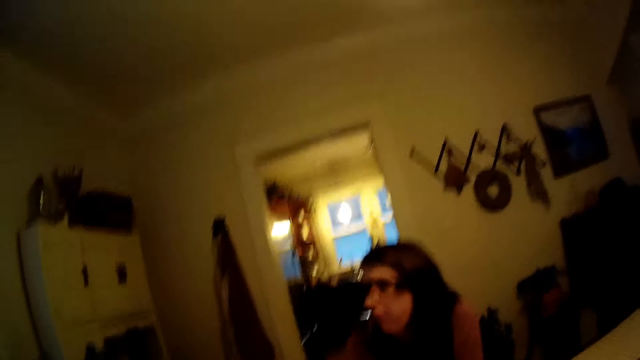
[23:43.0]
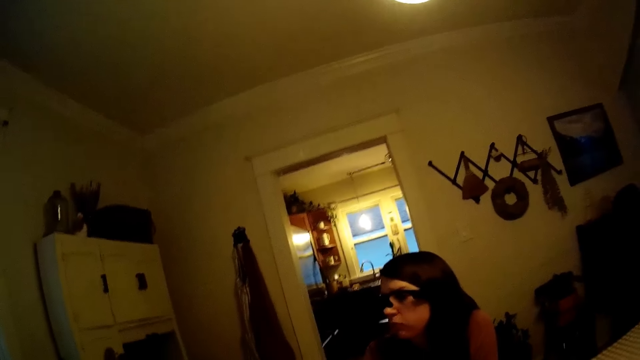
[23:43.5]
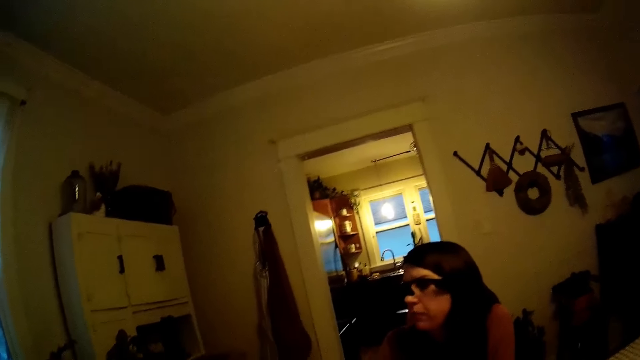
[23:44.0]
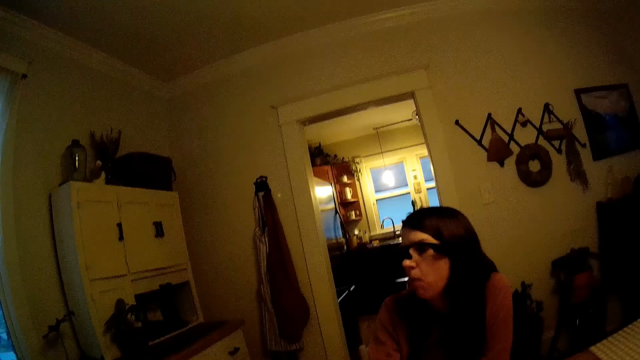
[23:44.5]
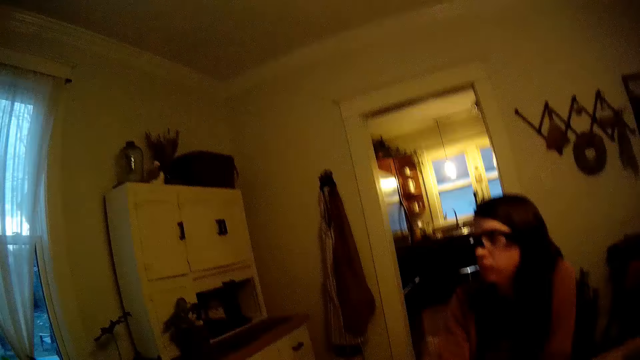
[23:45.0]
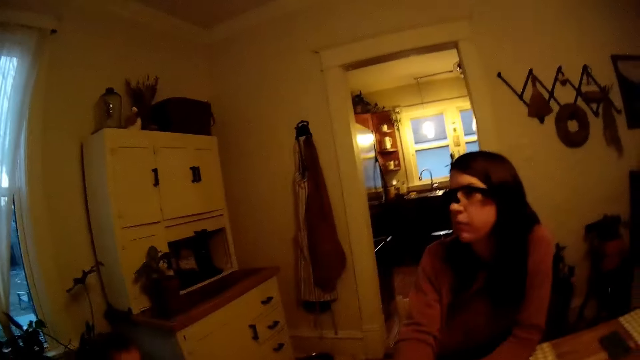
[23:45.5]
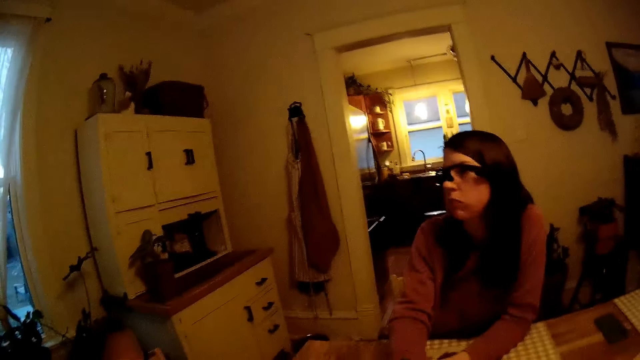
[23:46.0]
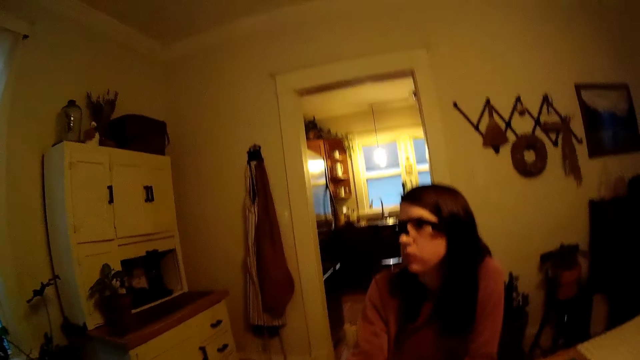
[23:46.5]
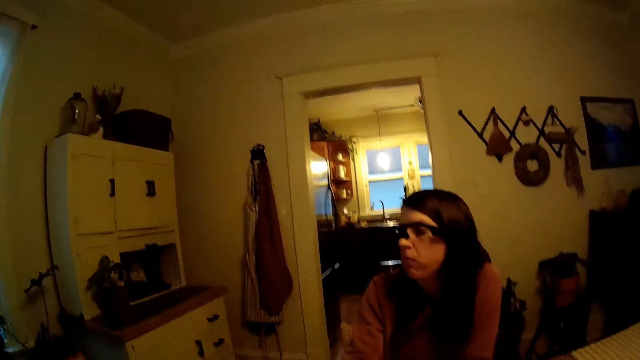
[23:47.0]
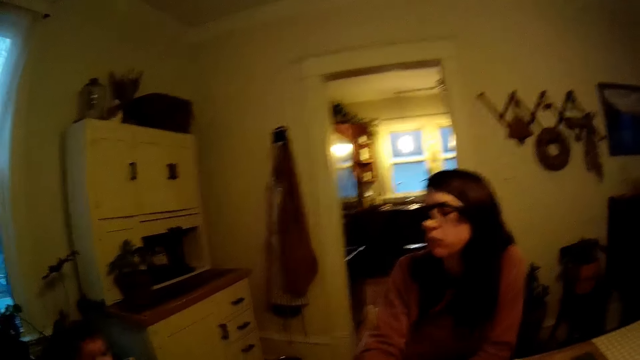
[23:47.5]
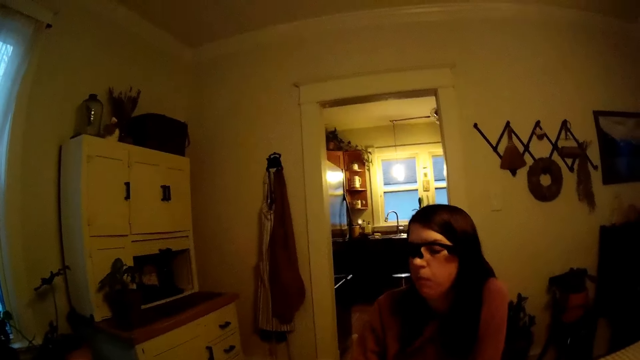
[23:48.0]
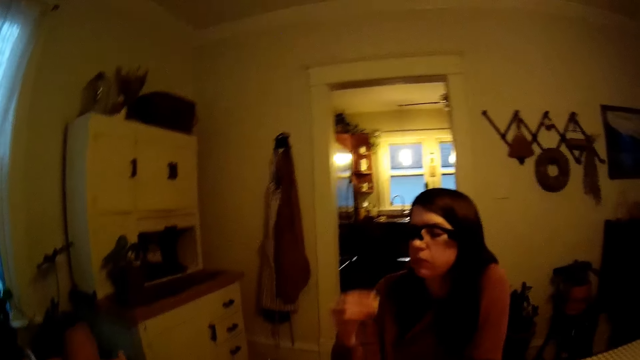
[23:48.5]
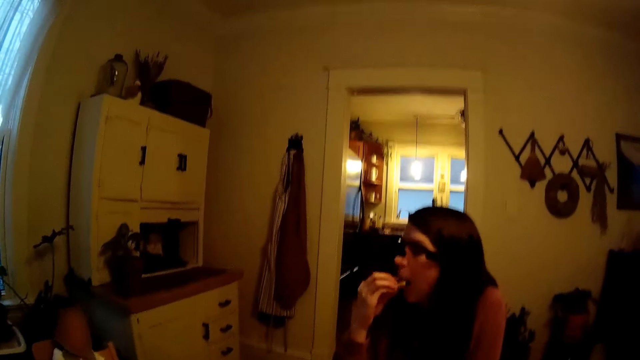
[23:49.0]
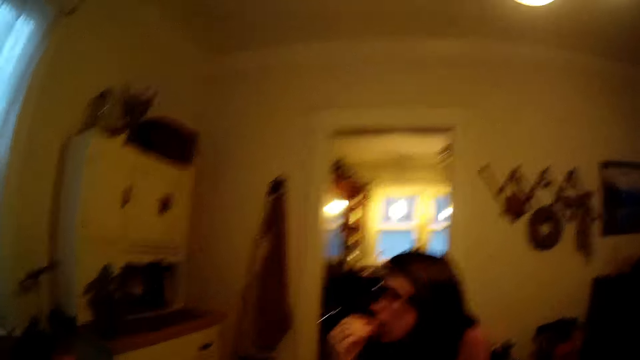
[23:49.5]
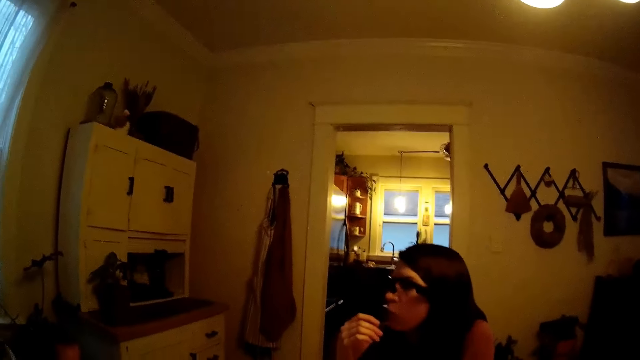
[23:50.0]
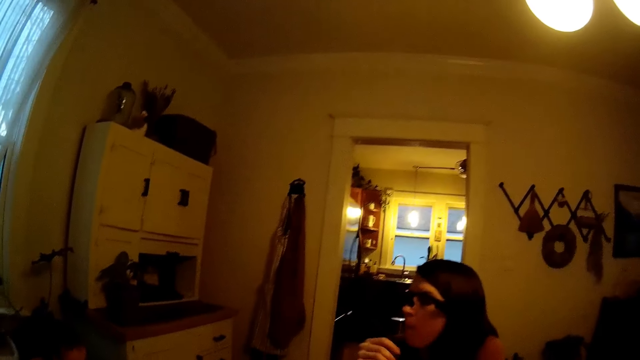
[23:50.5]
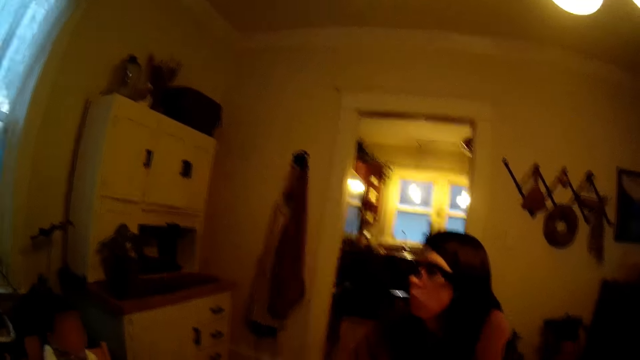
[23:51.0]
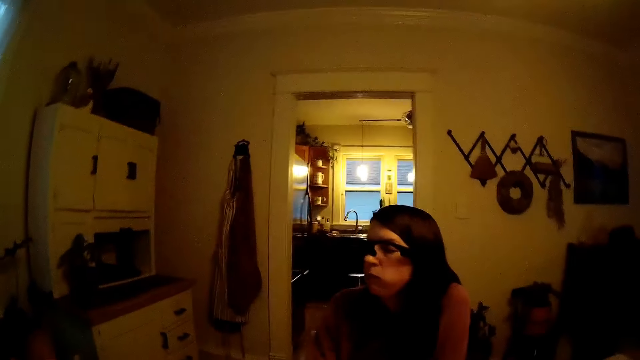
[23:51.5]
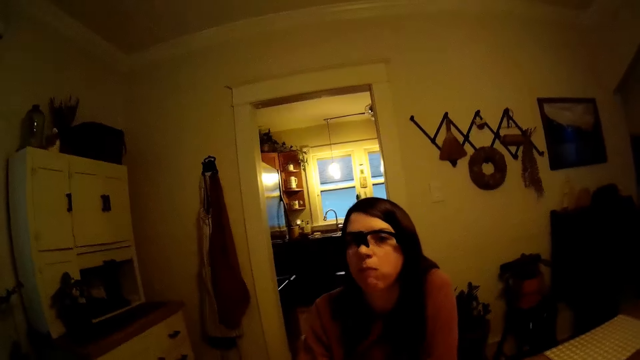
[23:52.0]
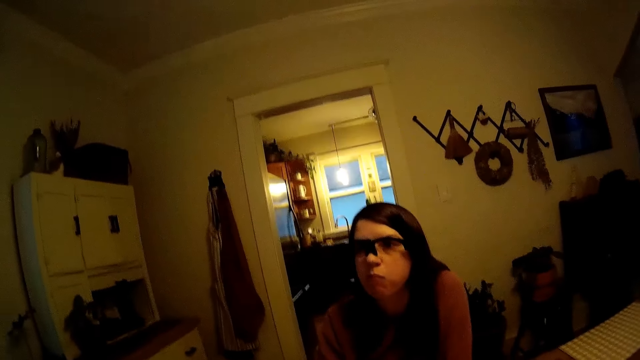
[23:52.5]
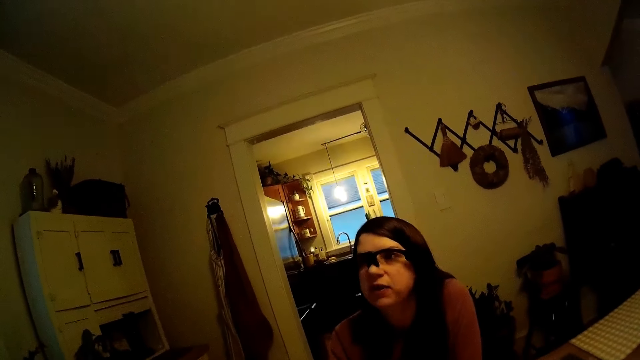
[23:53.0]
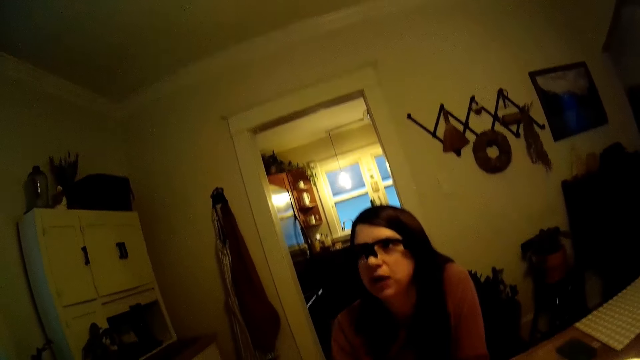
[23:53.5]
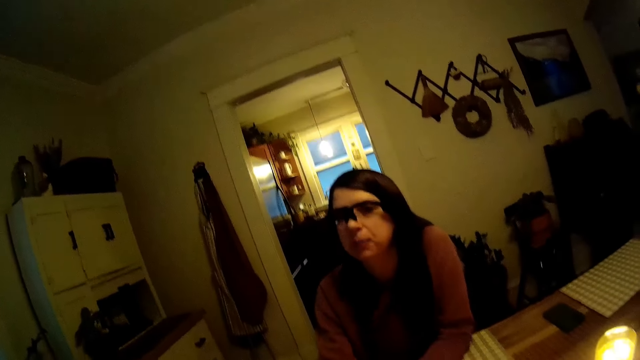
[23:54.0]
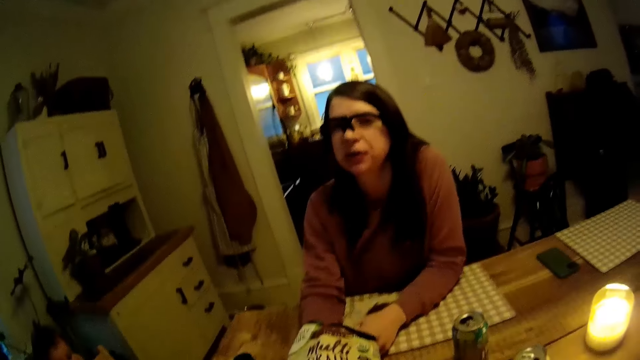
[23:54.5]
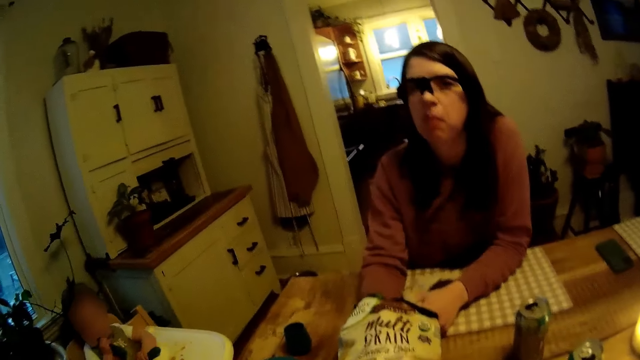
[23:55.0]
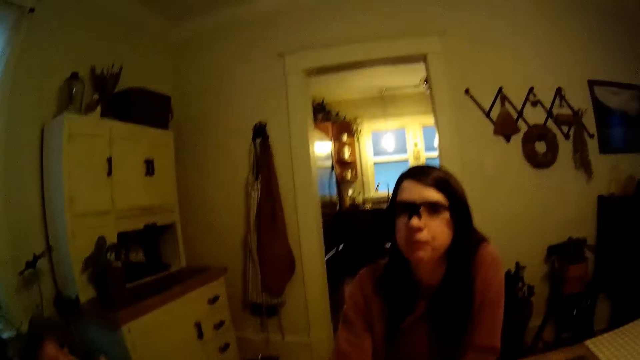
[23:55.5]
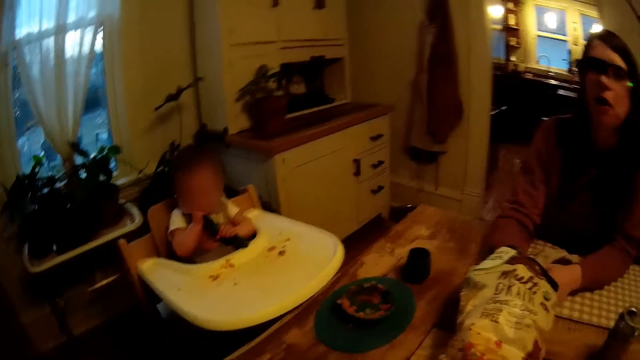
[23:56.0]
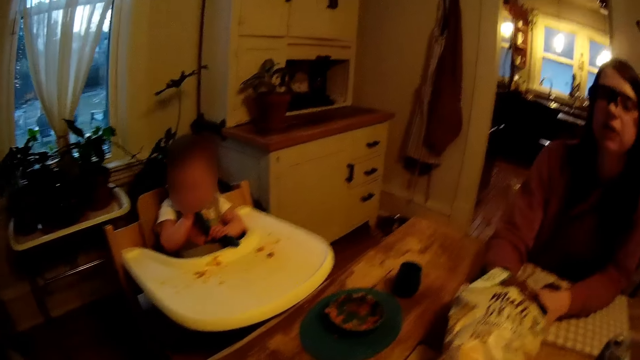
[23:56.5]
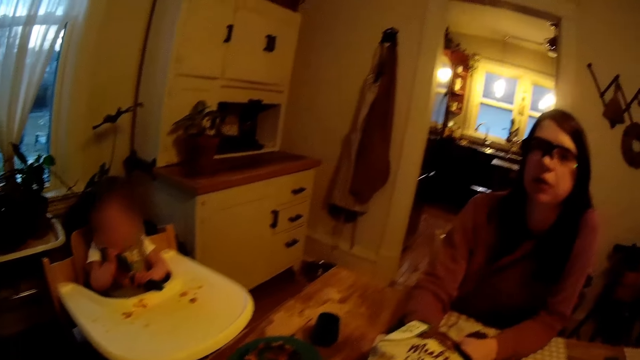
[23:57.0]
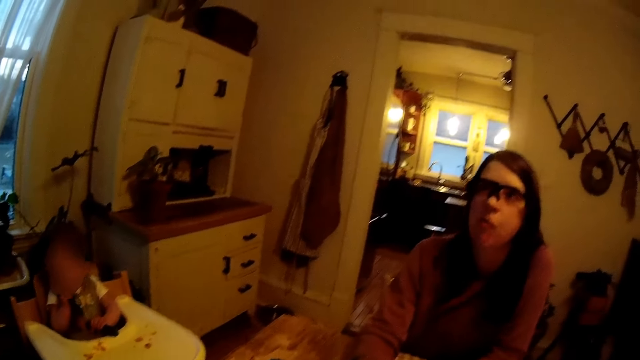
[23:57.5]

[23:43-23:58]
The woman eats a chip in her right hand. A person talks to the camera wearer. A baby plays with spoons with both hands.

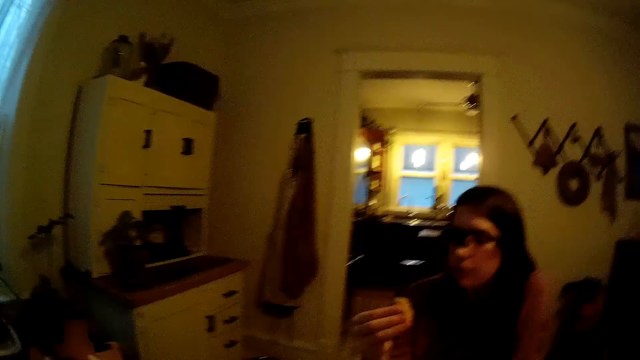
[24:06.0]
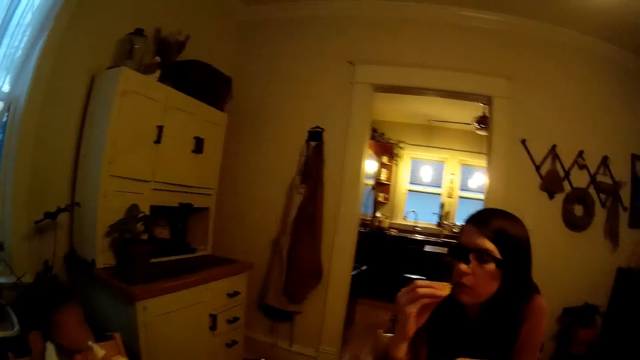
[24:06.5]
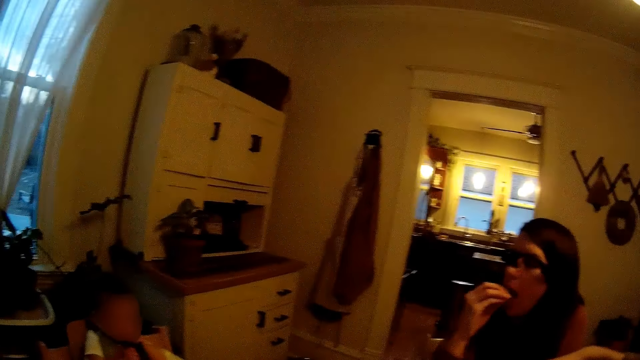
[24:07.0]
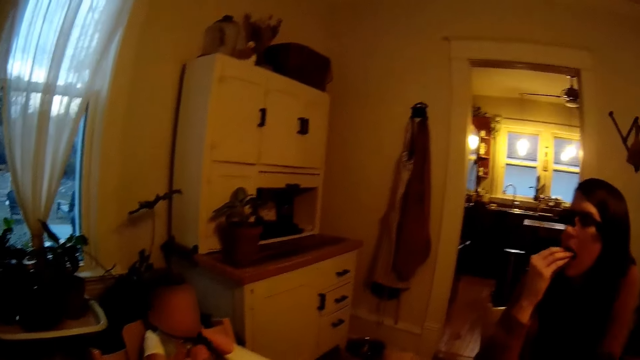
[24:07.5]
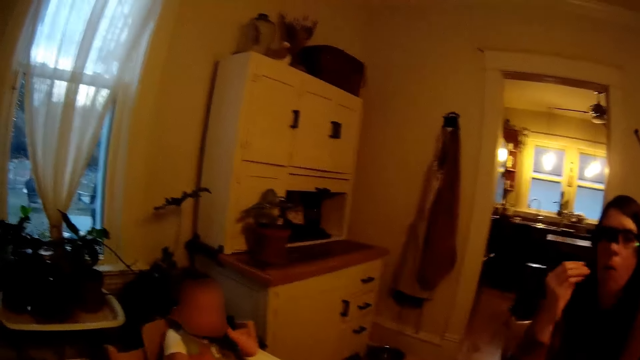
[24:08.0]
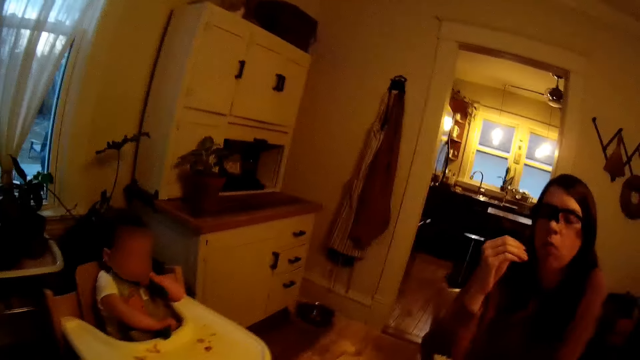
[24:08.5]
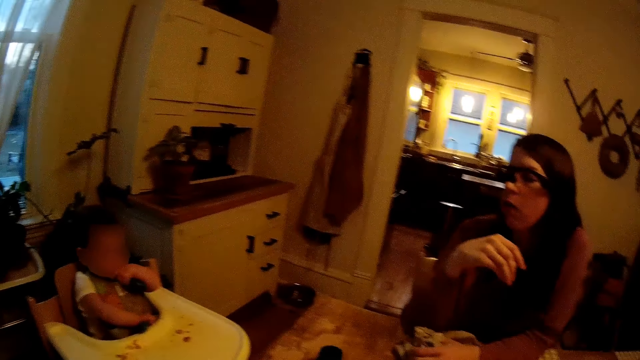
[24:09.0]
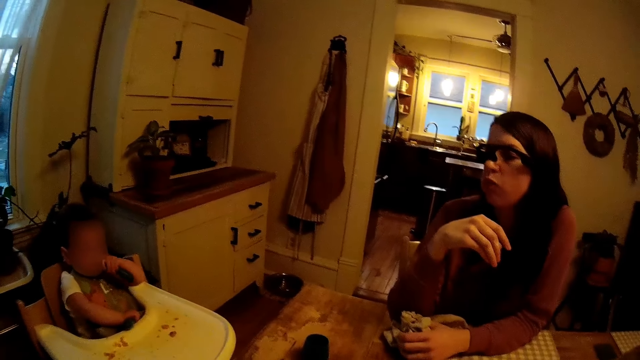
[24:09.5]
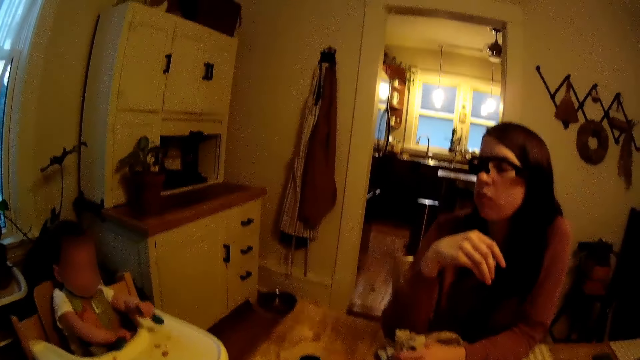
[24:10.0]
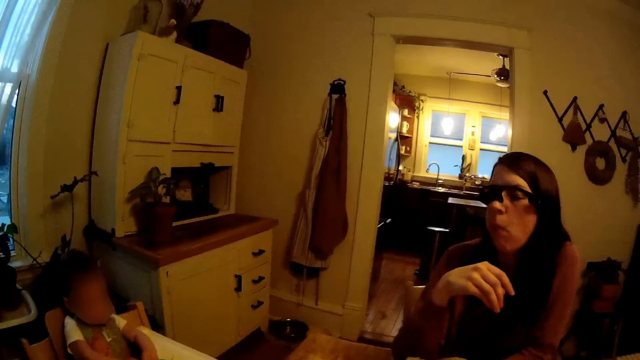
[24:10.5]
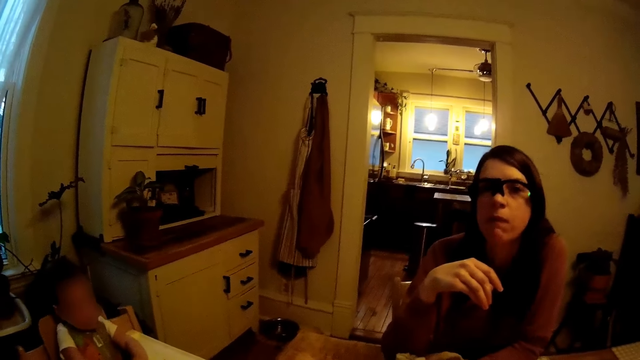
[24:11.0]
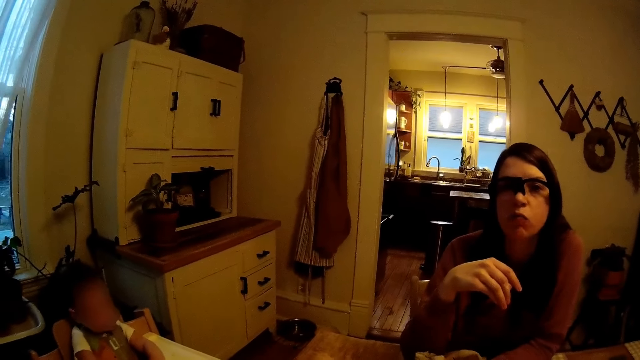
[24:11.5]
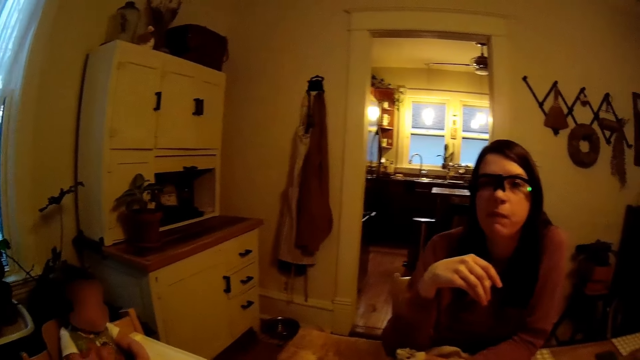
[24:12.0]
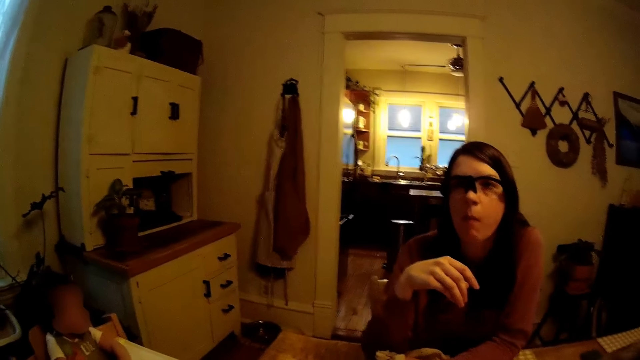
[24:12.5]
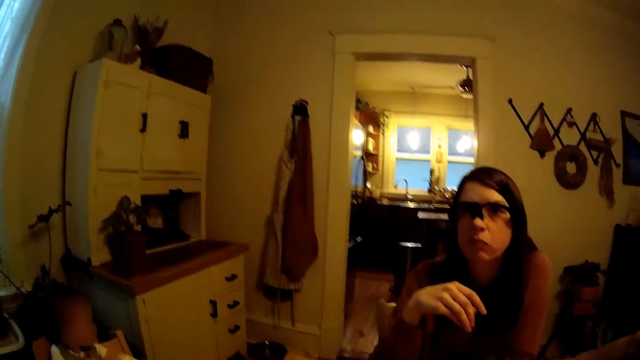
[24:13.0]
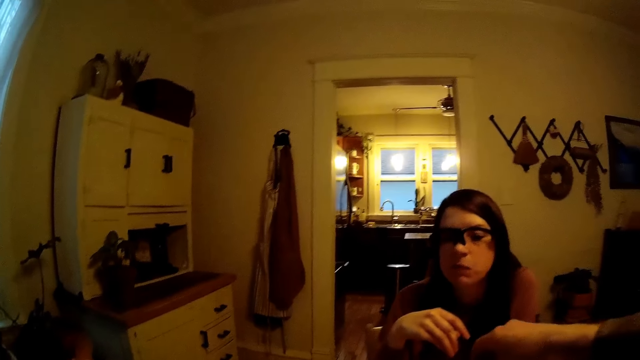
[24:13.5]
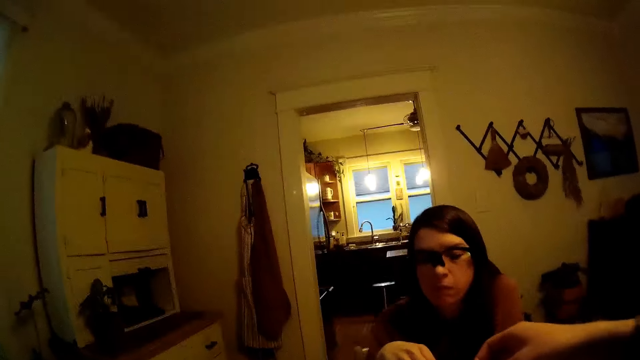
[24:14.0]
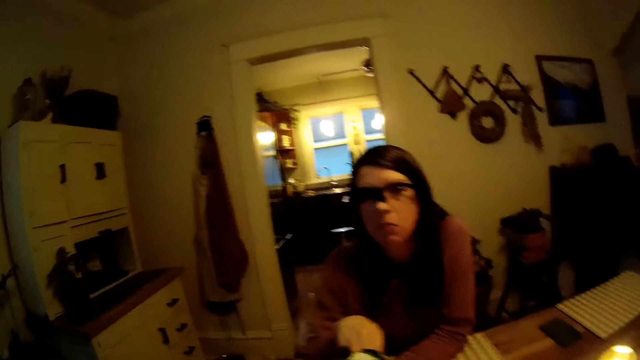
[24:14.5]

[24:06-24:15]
The woman eats the chip in her right hand. The camera wearer picks chips from the pack of chips on the table with his right hand.
